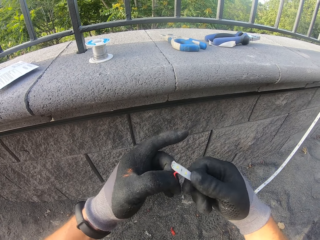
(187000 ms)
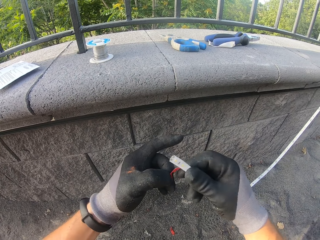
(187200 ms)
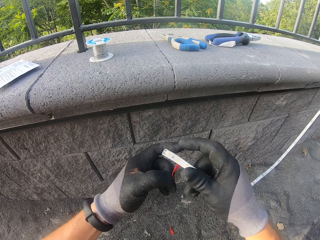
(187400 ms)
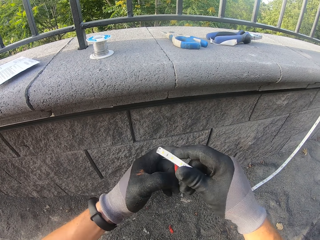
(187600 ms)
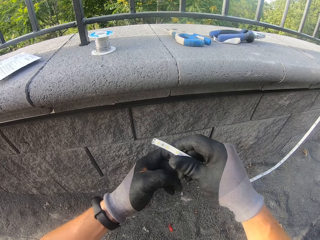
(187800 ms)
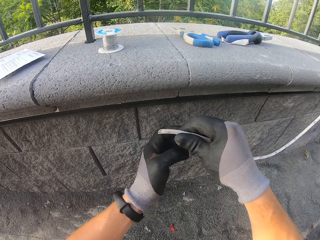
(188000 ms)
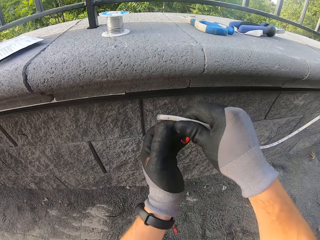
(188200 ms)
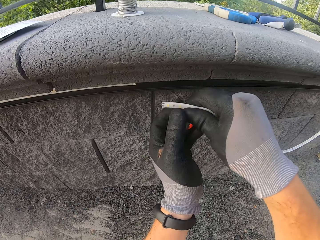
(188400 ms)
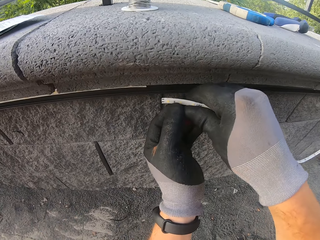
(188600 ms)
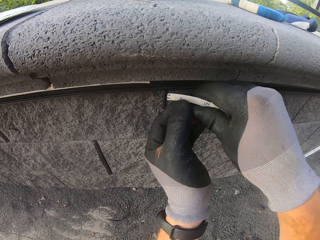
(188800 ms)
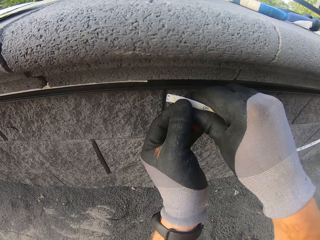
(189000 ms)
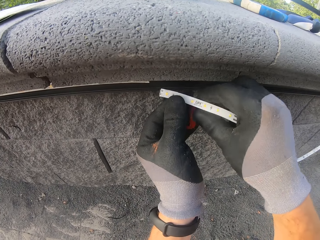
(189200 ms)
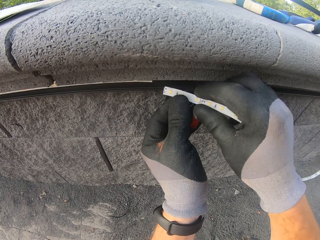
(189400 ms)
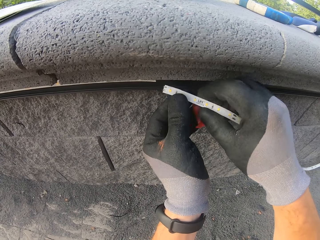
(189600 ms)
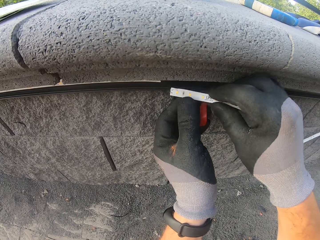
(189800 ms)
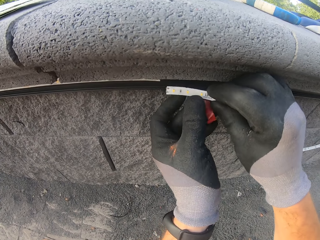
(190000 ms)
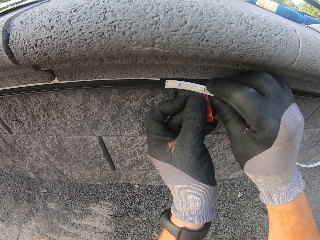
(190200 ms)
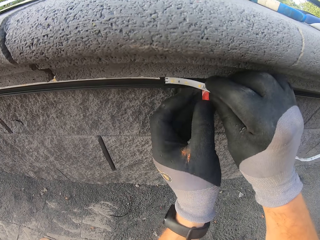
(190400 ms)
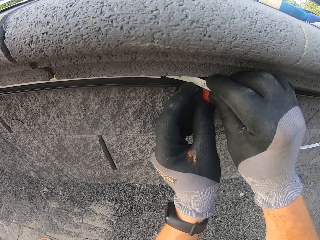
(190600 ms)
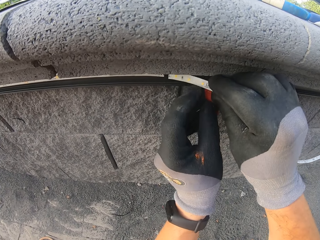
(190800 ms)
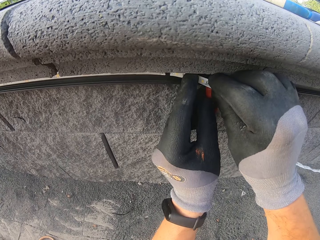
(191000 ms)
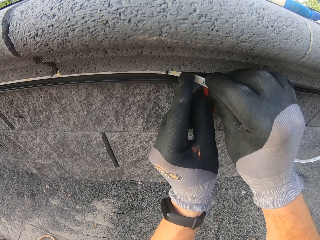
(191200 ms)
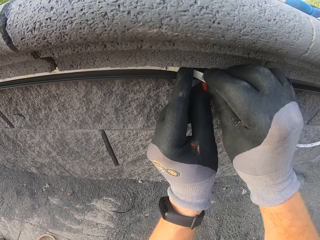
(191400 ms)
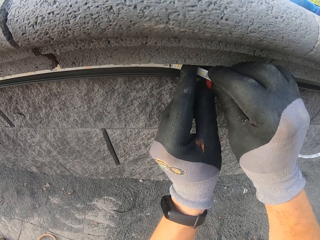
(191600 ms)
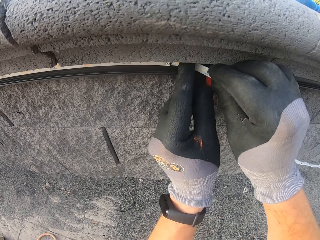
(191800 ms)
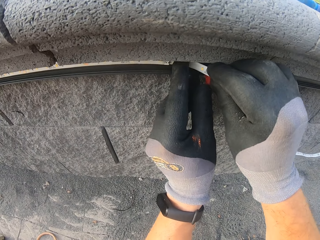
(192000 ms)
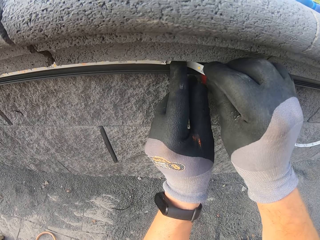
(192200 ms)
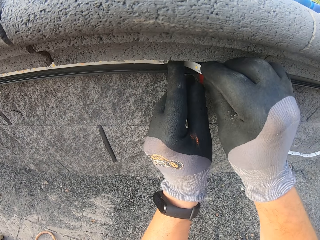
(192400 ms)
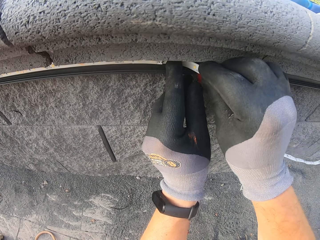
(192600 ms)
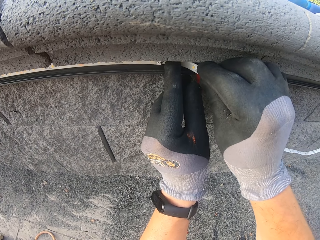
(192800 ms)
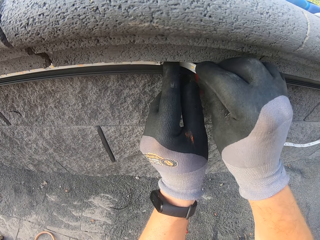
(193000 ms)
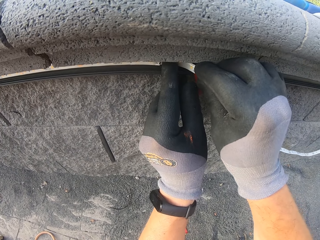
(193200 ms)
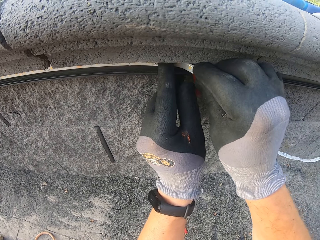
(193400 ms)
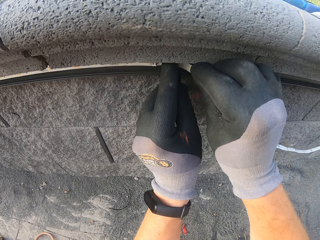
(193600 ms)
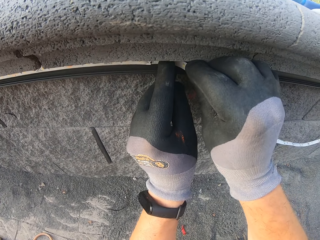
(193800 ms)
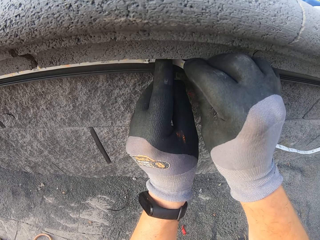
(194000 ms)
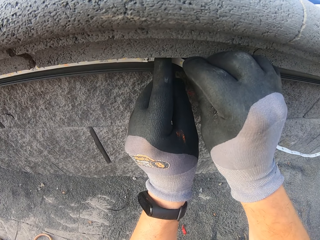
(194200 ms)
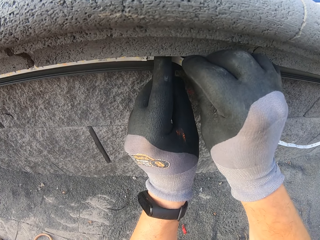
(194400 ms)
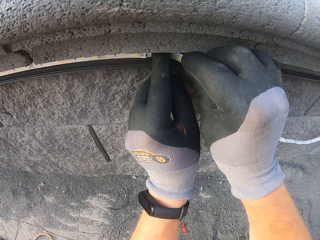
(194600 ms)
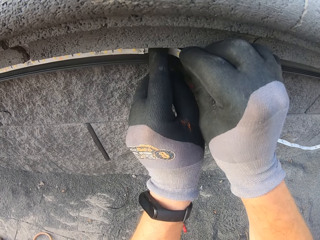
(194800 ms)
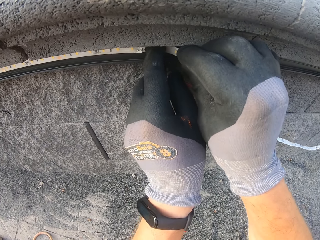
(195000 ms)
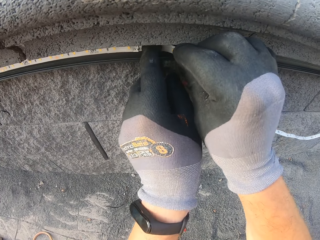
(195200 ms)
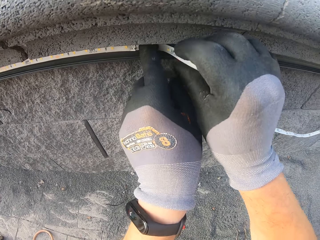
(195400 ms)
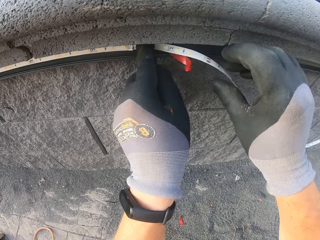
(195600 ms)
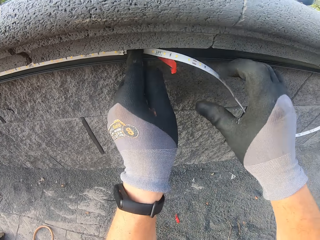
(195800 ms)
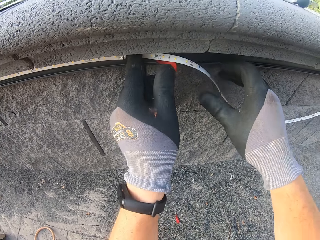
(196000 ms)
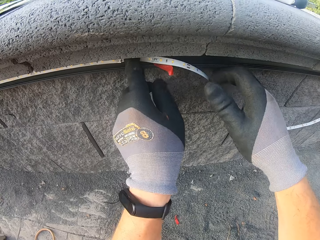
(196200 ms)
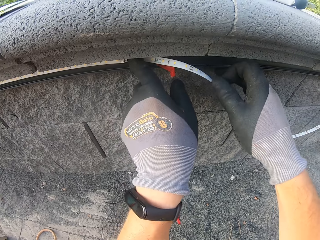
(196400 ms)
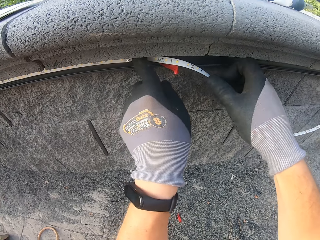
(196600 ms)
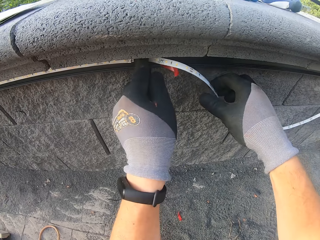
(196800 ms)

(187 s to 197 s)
The camera wearer sticks the LED to the wall.

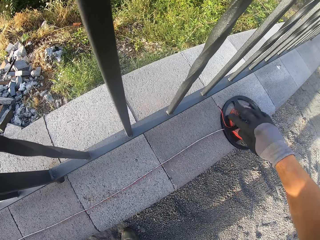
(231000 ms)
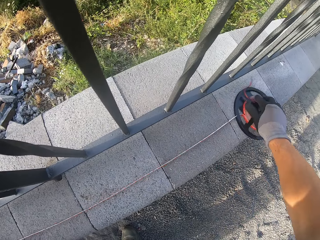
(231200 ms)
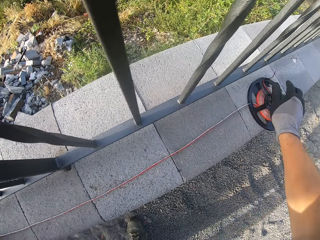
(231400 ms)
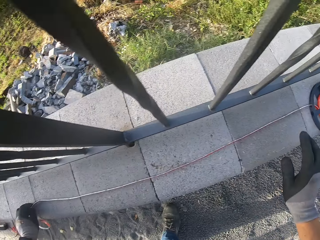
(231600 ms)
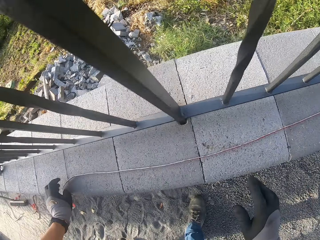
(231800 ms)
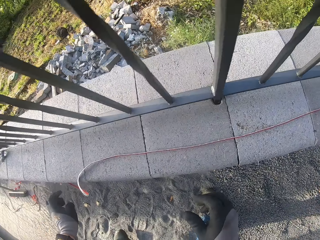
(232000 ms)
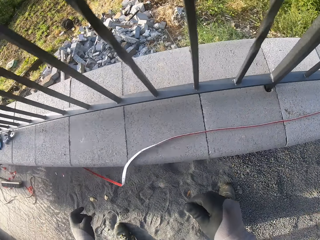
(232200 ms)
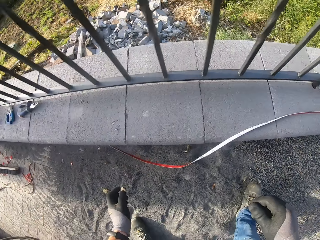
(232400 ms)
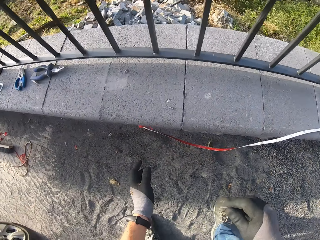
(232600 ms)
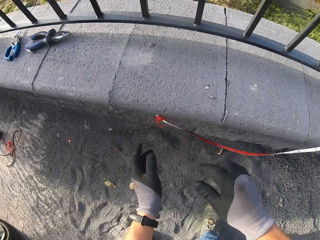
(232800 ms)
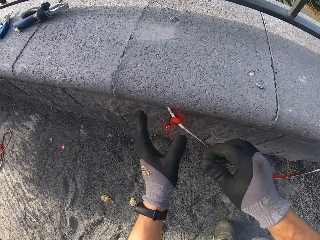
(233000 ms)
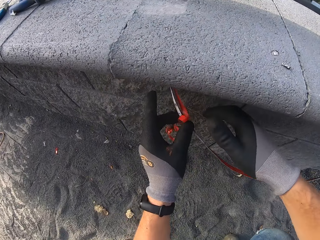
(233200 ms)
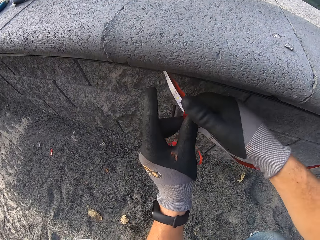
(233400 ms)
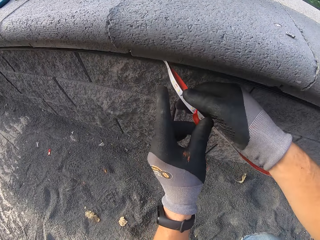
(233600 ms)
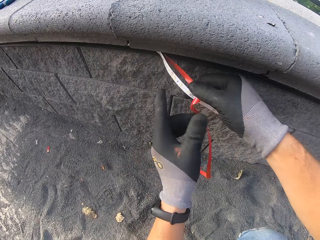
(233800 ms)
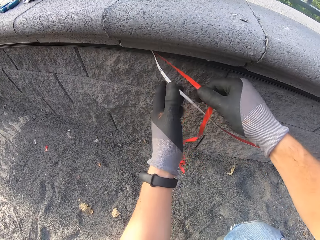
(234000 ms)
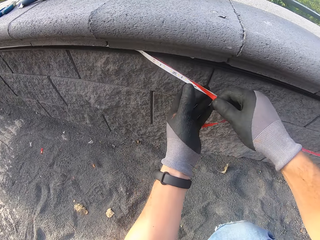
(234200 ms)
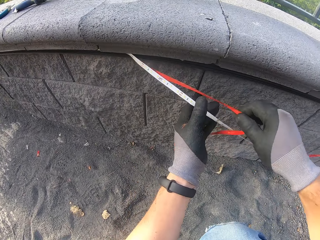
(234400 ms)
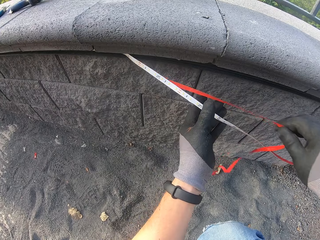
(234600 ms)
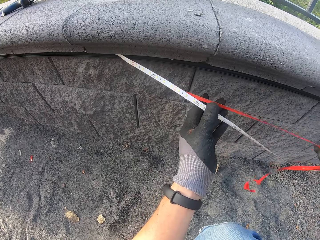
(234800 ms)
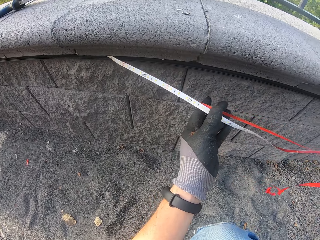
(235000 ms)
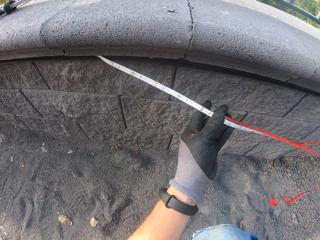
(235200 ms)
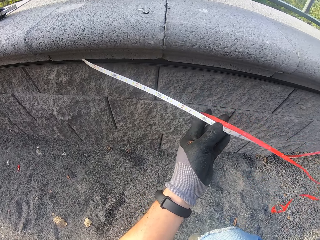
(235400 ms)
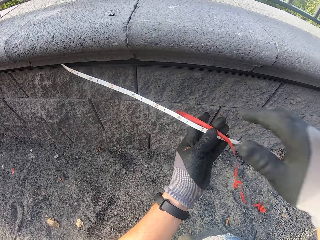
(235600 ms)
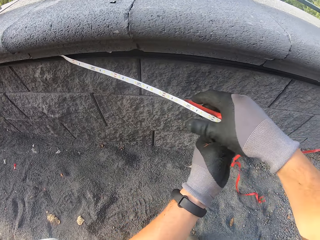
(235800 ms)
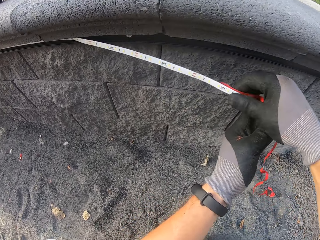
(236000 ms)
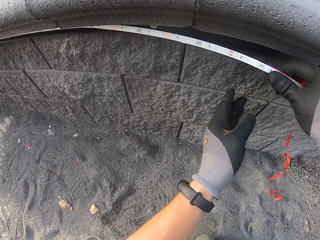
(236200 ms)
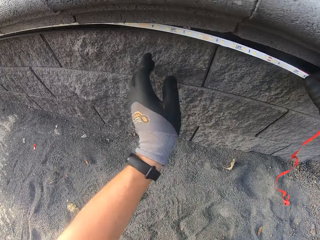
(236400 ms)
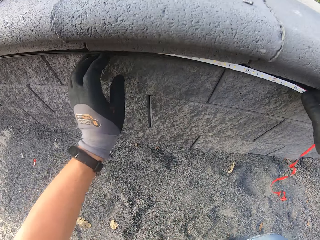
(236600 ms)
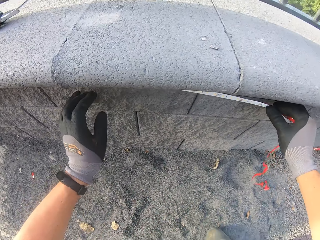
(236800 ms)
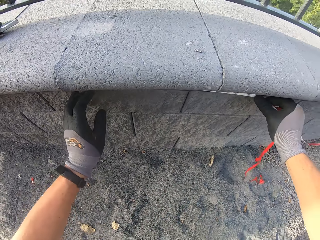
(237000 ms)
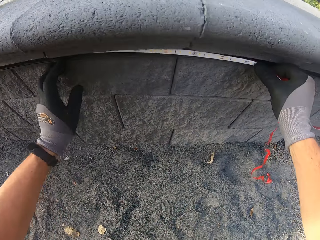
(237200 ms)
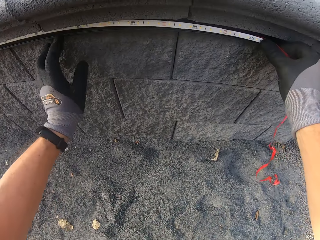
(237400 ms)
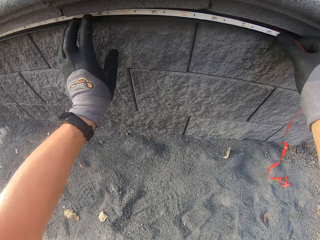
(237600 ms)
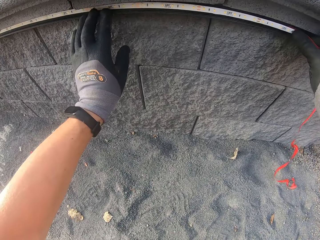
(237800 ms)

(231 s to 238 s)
The camera wearer sticks the LED to the wall.

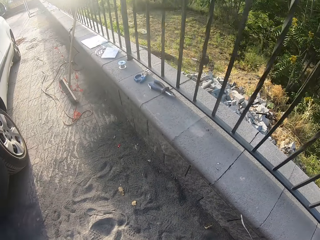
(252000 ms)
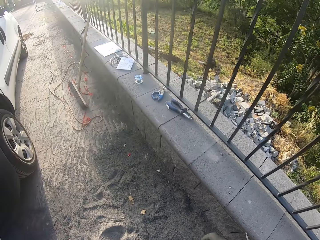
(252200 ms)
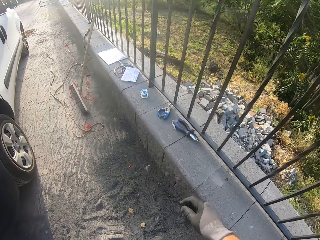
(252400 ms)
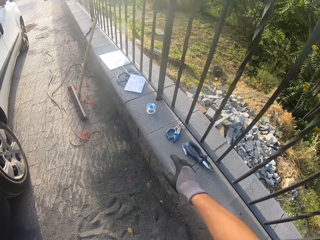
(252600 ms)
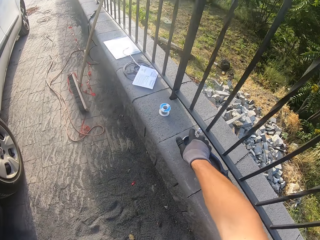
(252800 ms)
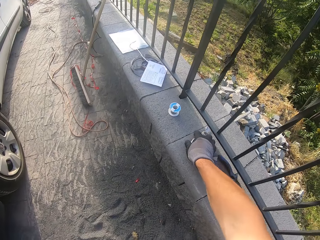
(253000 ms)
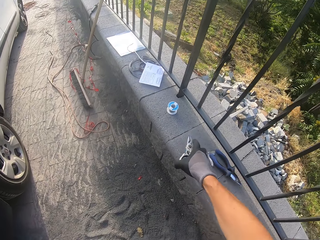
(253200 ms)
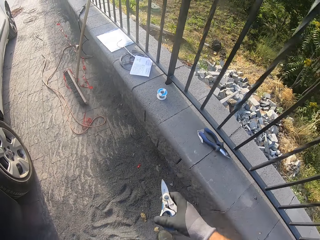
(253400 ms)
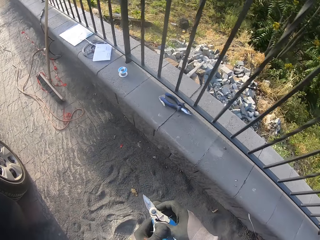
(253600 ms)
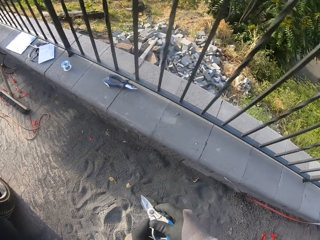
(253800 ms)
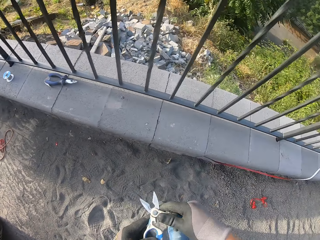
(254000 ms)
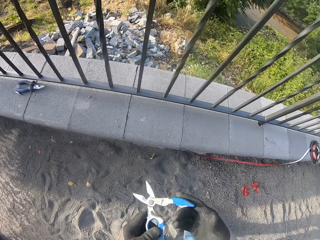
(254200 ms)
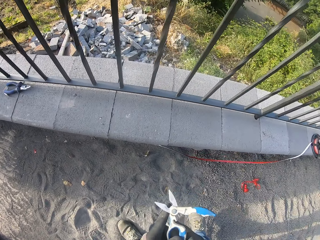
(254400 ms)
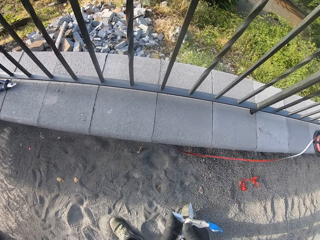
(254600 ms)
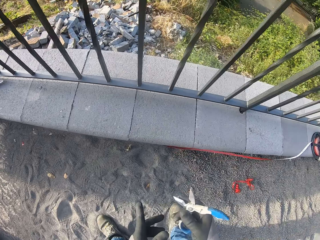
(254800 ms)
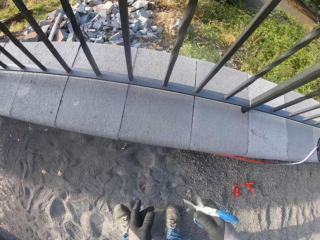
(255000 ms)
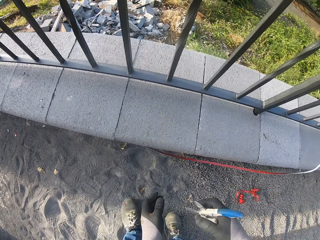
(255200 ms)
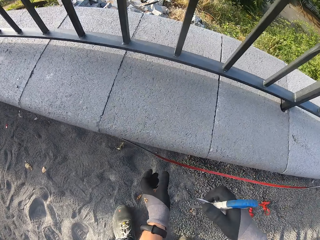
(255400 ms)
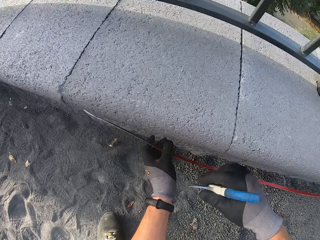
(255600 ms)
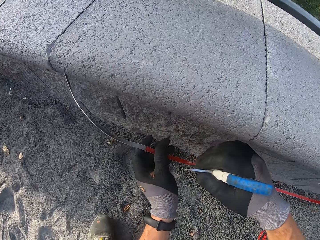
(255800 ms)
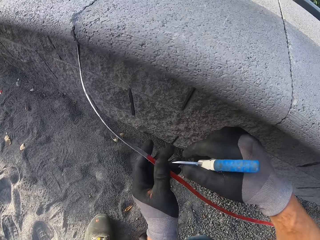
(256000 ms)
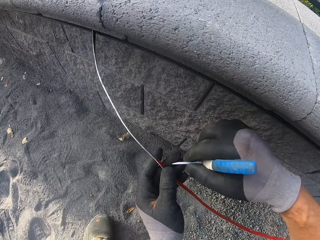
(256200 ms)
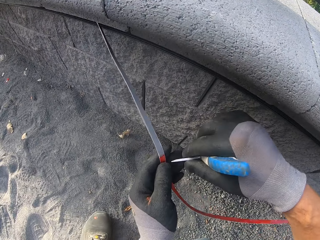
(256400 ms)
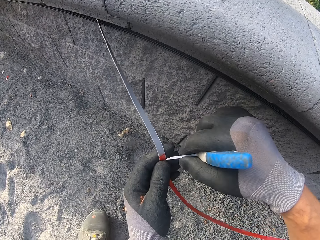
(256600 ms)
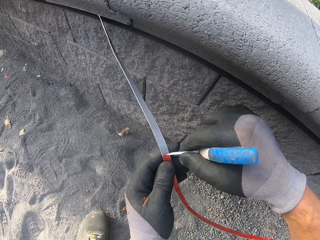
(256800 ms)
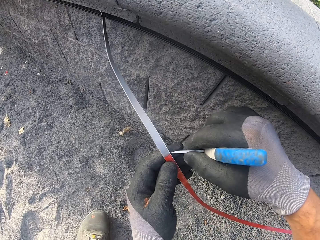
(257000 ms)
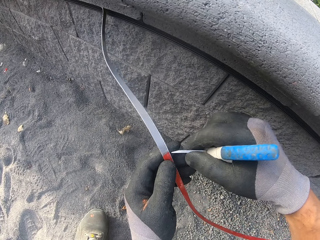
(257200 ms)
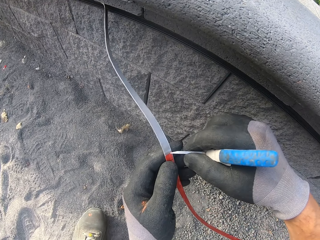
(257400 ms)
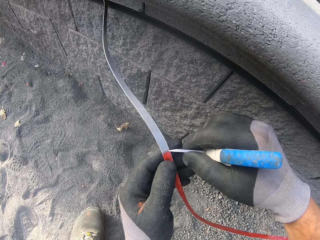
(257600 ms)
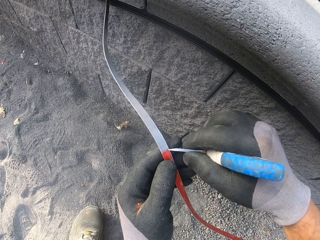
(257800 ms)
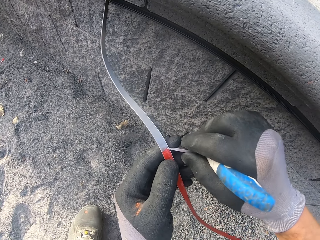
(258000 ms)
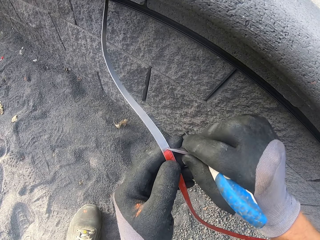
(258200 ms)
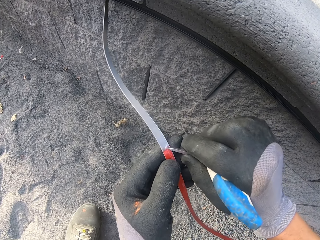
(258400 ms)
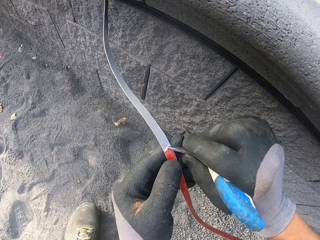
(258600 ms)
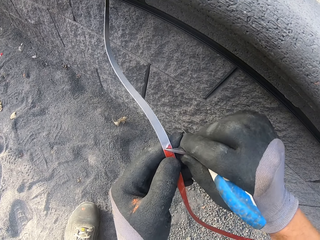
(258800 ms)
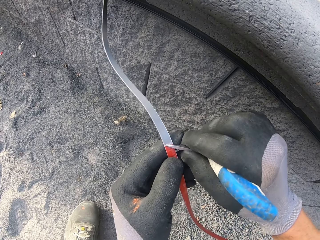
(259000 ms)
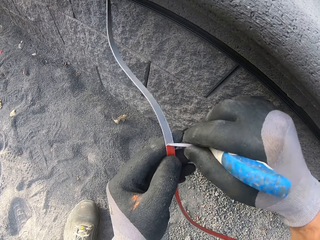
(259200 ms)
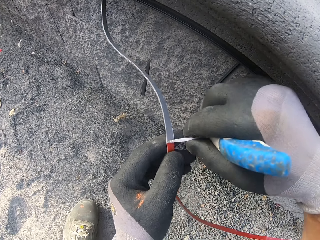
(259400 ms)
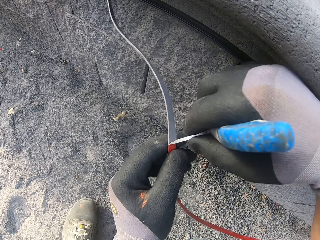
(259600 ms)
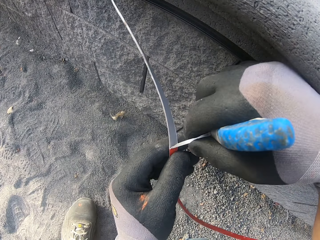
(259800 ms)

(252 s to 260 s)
The camera wearer takes the pair of scissors. They loosen the unwanted tape and pull it. They remove something with the pliers.
